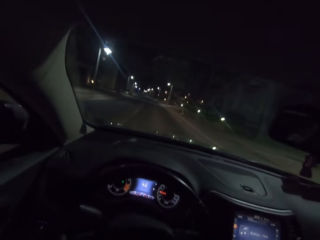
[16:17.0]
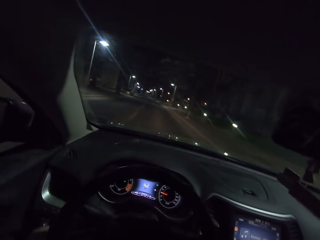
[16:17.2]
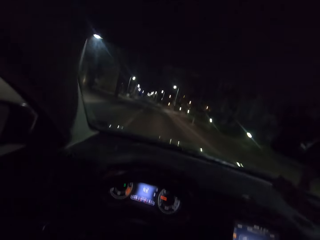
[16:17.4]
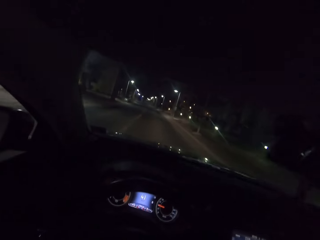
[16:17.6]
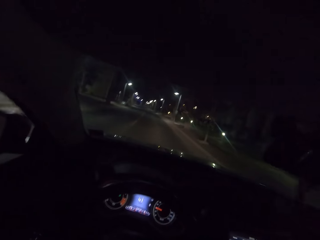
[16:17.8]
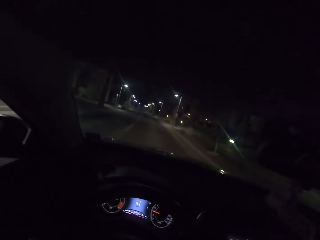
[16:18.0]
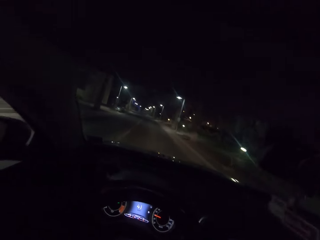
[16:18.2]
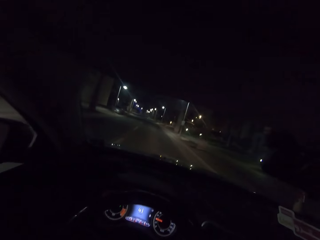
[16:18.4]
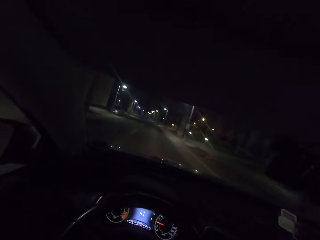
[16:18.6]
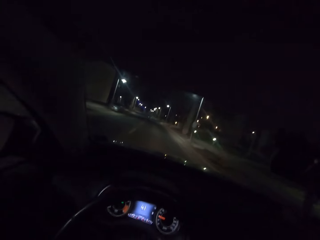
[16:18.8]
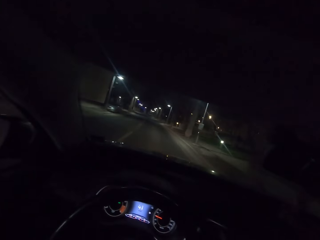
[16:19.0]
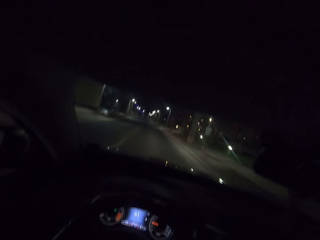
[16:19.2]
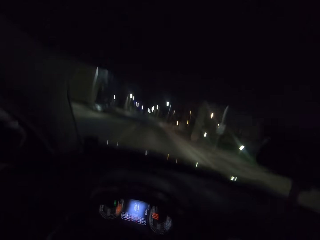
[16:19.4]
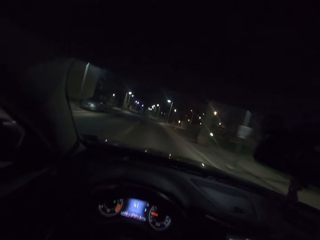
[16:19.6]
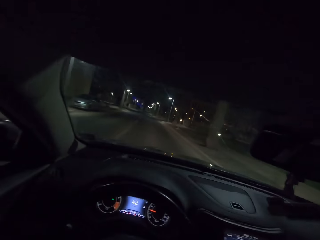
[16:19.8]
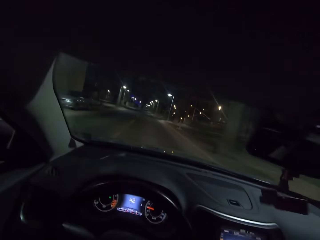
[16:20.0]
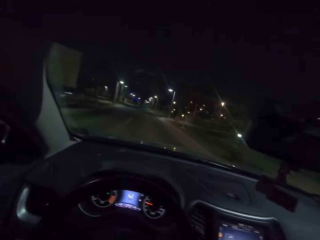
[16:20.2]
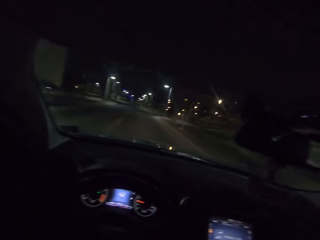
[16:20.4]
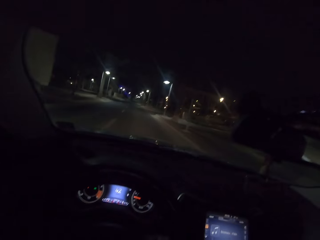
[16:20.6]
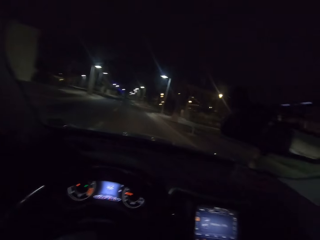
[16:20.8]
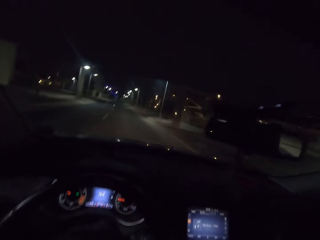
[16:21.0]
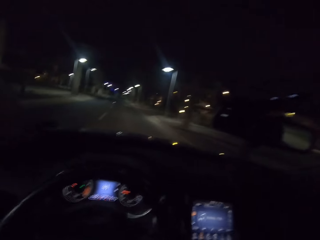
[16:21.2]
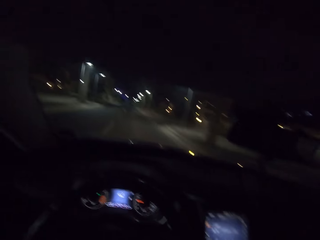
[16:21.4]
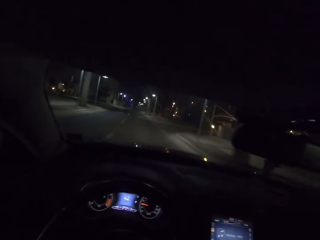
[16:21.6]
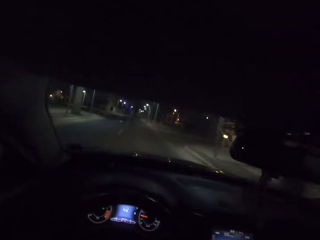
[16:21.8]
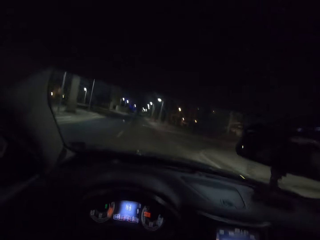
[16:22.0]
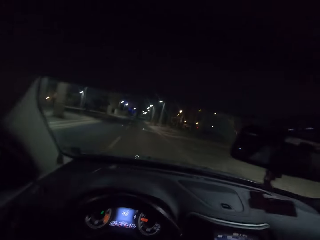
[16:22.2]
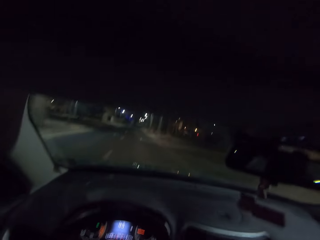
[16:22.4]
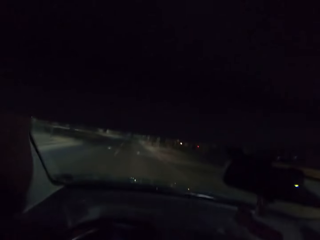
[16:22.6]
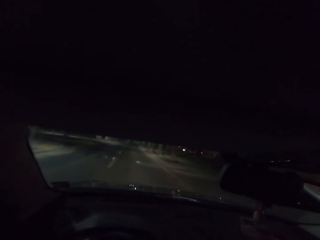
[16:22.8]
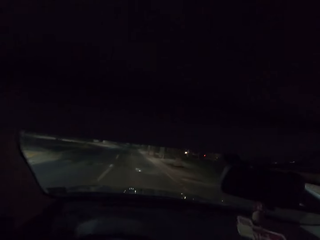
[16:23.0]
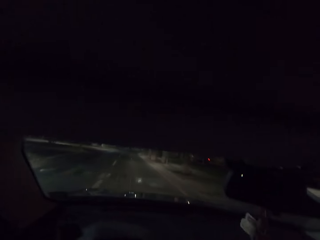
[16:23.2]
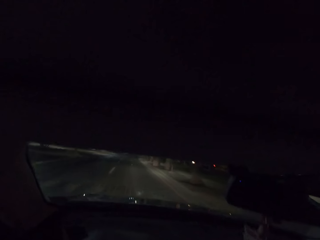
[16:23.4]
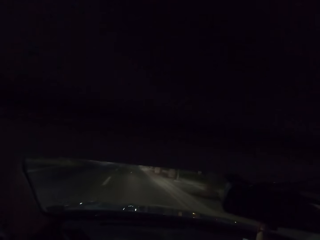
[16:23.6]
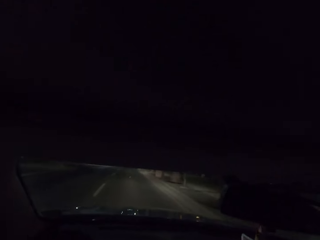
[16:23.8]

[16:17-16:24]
The camera wearer drives.

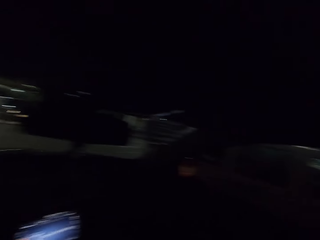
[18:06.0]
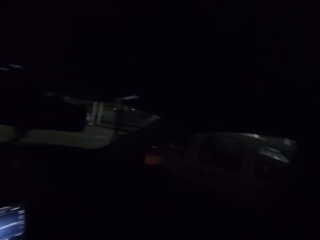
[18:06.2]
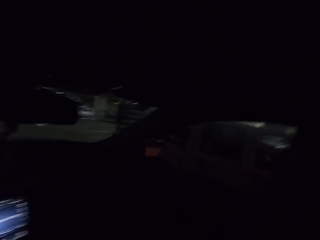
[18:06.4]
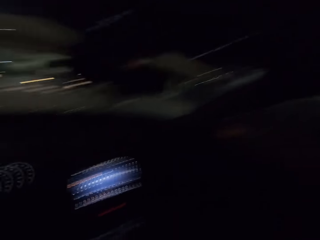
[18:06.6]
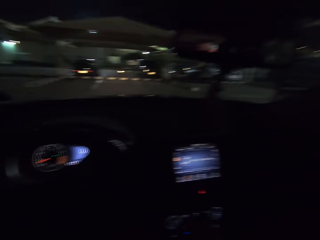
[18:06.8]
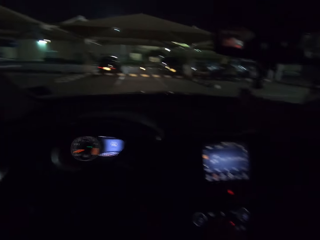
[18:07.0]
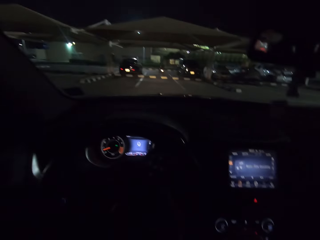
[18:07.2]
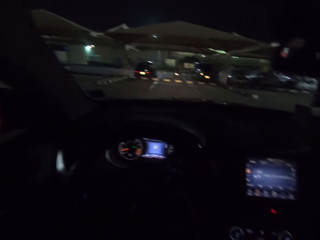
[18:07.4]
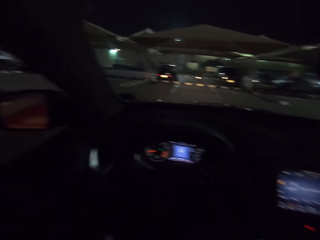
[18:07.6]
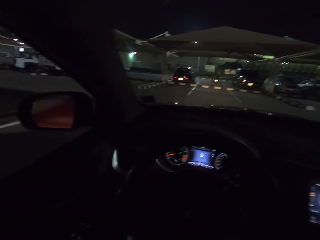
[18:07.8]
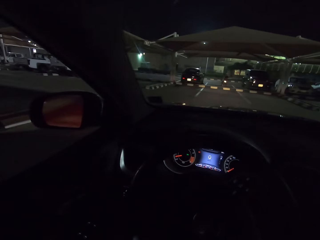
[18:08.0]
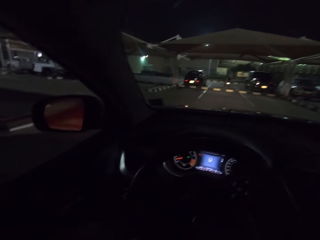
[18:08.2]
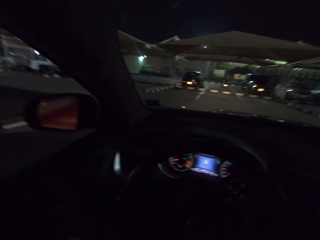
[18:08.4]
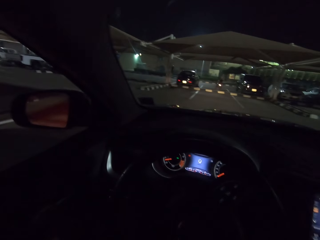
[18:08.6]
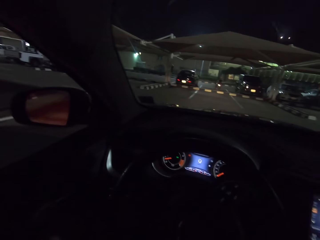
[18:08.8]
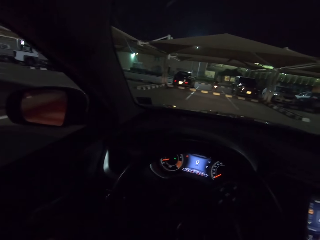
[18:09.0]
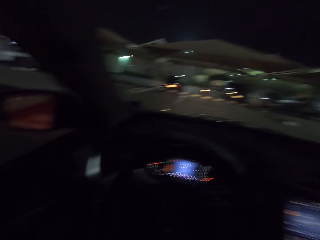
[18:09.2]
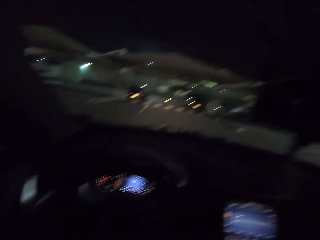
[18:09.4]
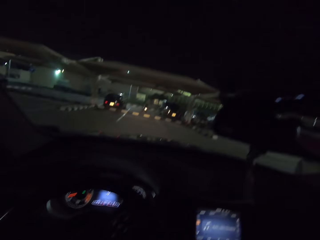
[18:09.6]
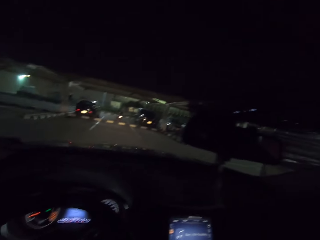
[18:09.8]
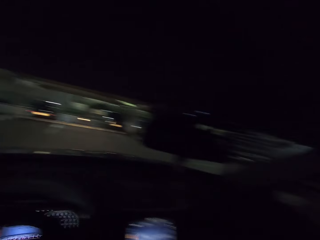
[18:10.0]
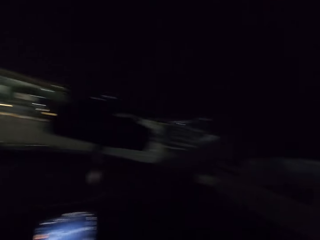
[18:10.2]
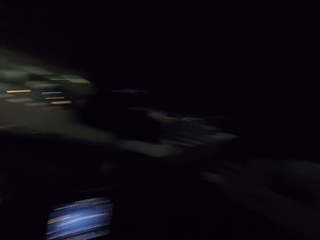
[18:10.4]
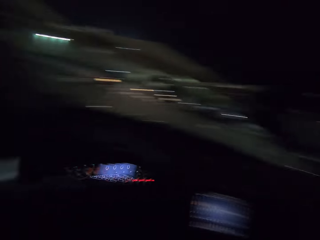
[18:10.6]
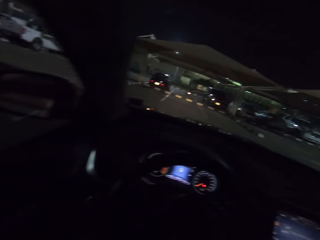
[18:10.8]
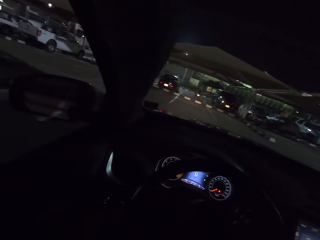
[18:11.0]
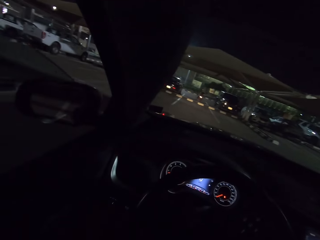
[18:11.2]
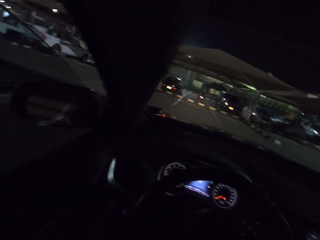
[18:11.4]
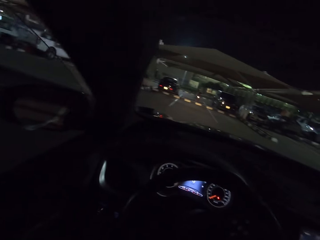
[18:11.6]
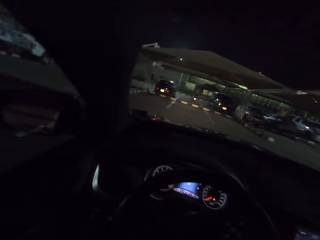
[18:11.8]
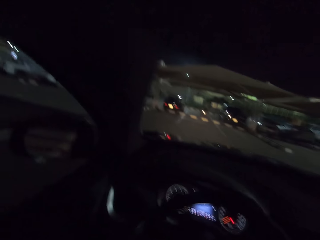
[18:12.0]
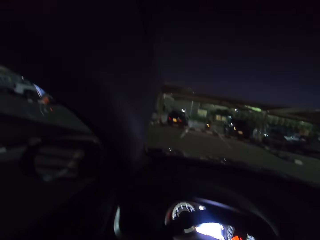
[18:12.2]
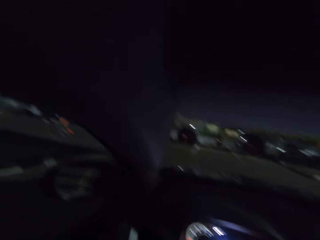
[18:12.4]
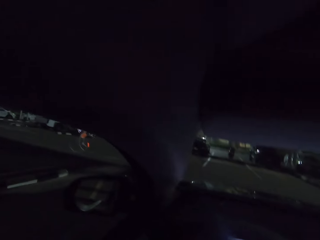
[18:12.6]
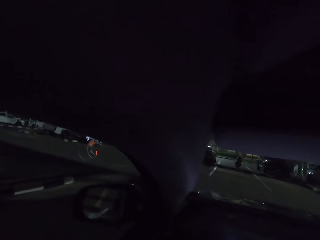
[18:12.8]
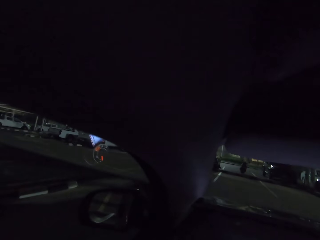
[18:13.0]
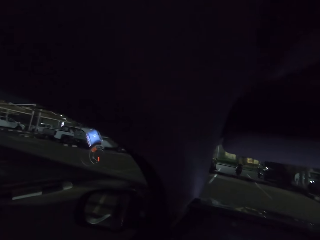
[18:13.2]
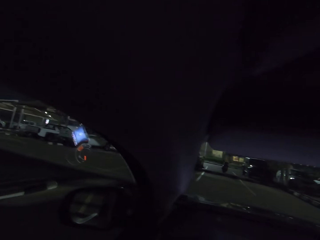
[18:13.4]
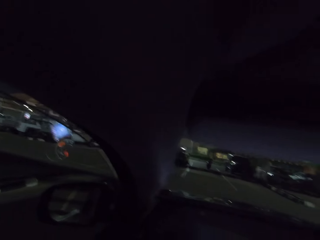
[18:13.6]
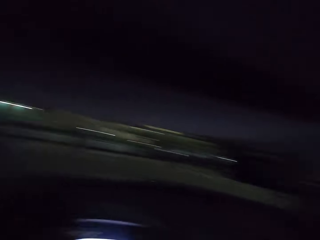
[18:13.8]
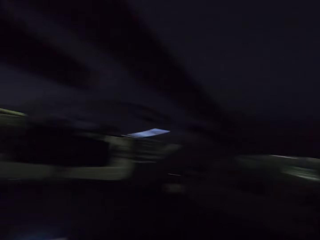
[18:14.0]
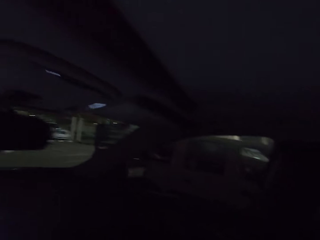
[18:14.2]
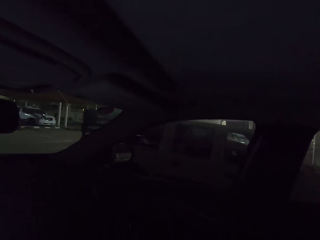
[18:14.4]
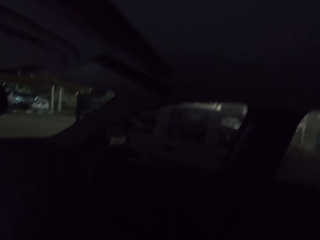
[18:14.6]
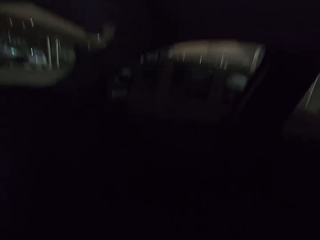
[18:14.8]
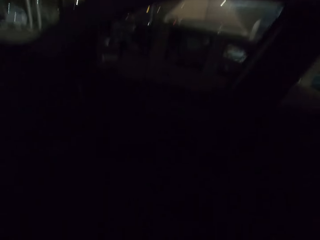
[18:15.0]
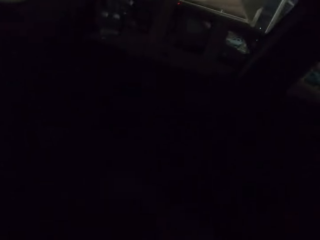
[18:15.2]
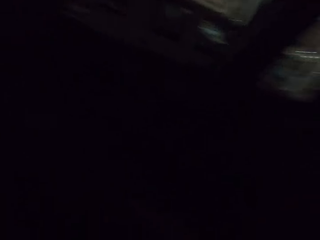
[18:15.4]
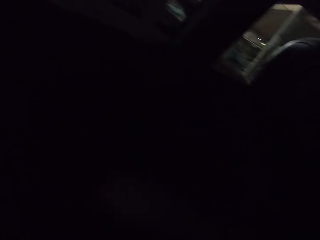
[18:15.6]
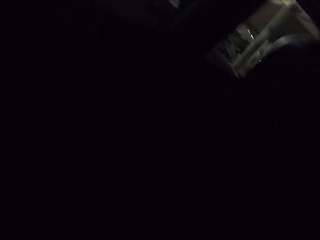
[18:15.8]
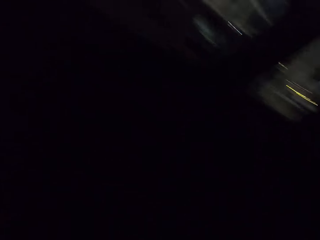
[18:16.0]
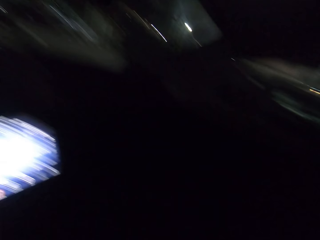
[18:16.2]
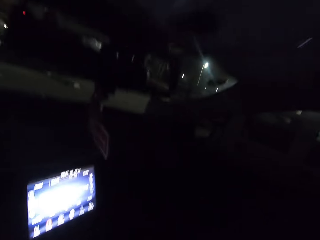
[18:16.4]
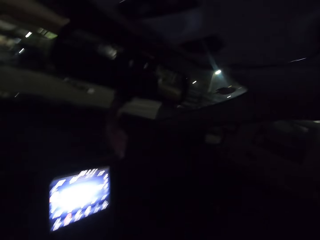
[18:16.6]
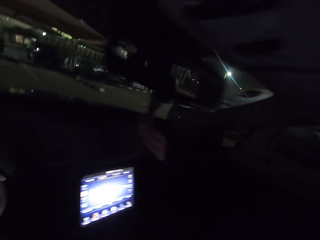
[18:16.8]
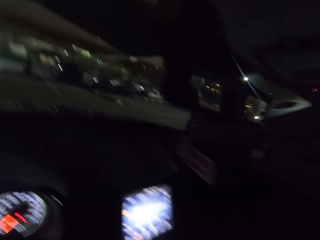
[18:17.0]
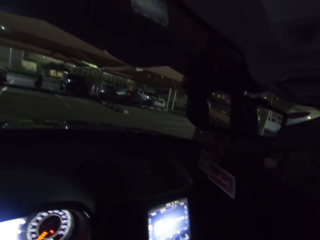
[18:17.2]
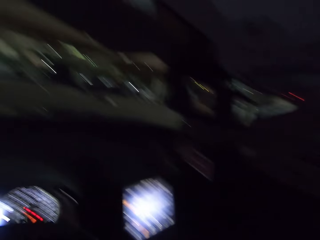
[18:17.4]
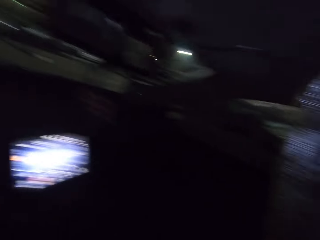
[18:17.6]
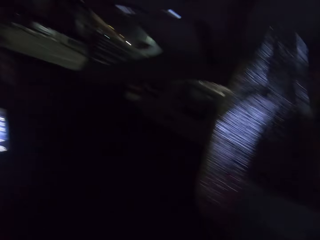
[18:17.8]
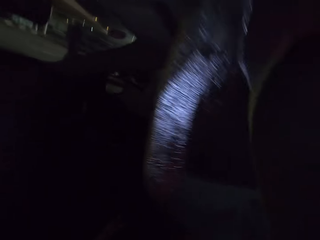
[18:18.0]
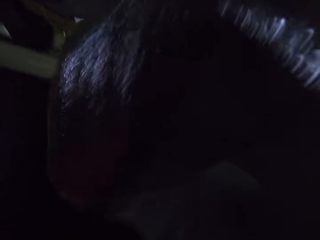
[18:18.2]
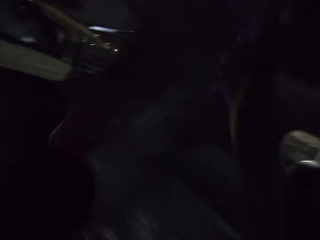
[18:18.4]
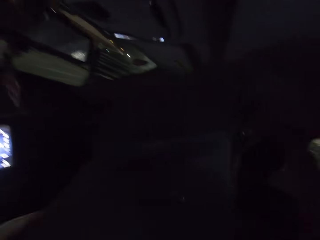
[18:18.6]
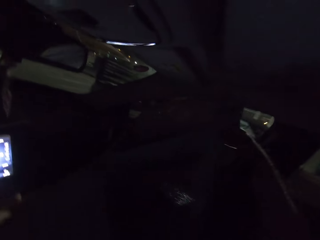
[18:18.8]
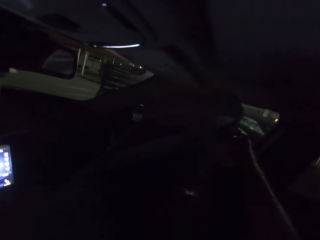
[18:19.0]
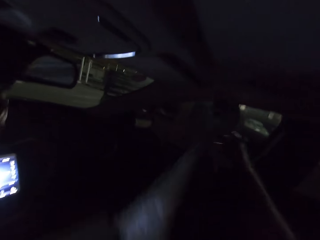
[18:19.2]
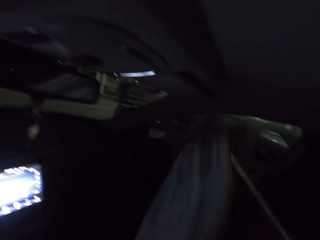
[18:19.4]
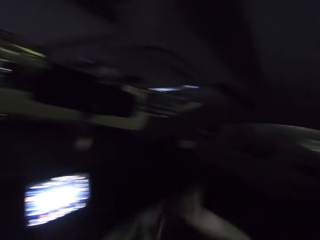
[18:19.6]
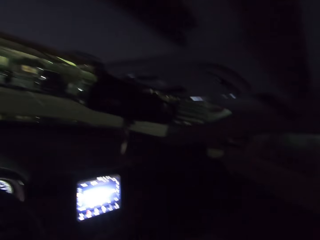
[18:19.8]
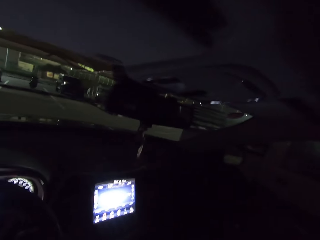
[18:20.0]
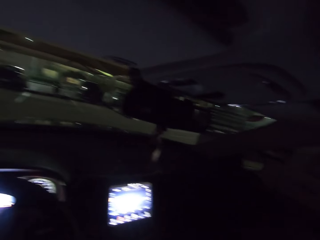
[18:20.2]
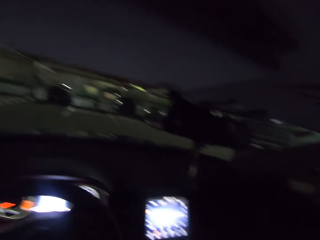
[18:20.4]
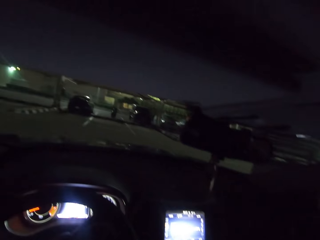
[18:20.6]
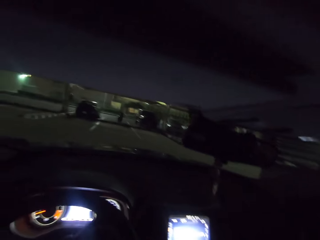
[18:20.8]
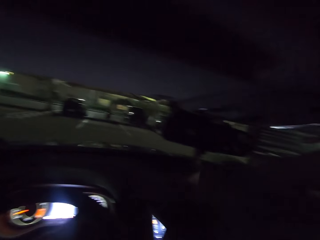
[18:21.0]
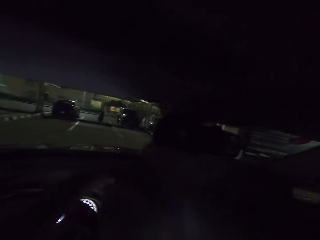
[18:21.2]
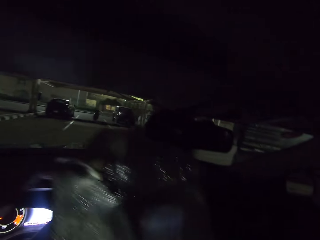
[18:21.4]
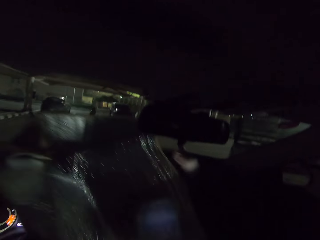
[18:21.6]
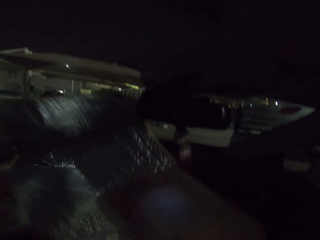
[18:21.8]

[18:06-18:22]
The camera wearer stops the car. They take a windscreen cover.
